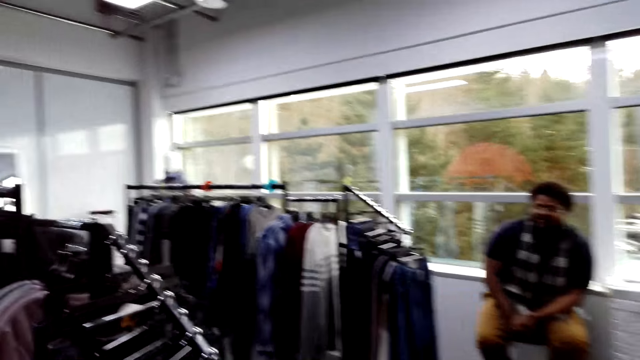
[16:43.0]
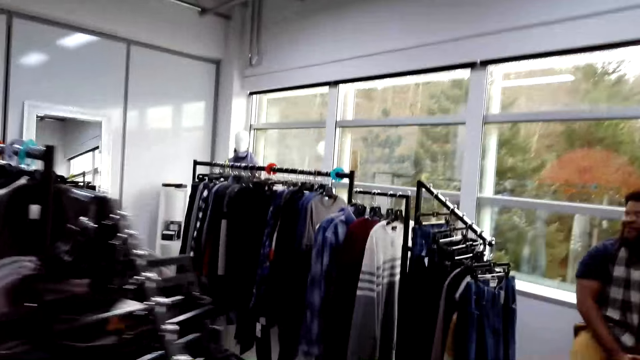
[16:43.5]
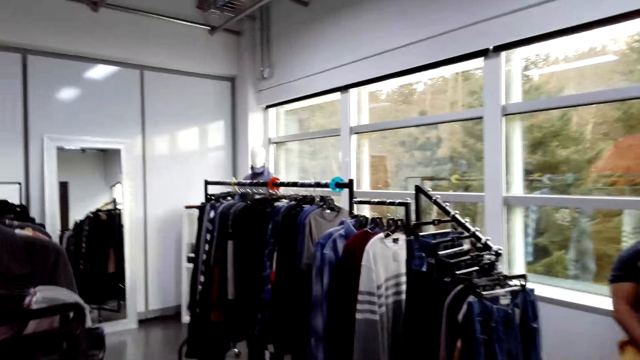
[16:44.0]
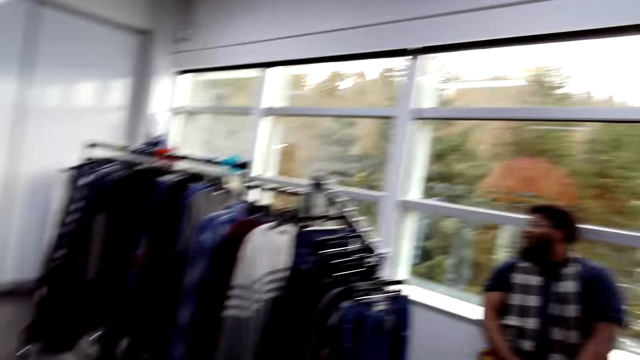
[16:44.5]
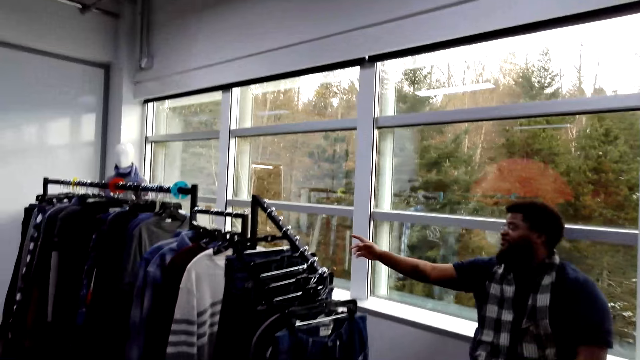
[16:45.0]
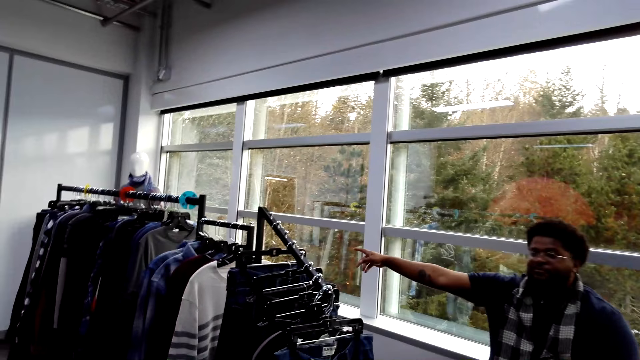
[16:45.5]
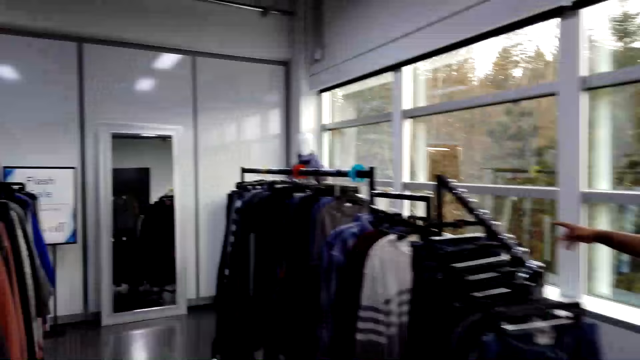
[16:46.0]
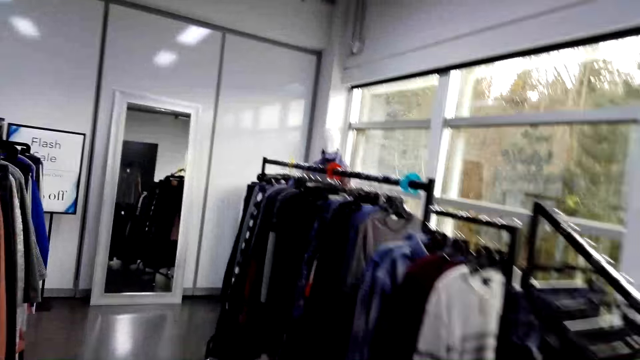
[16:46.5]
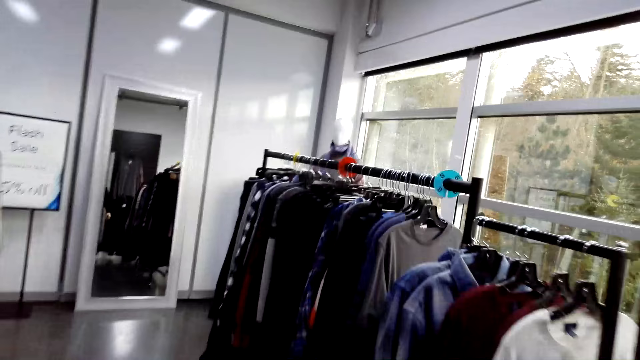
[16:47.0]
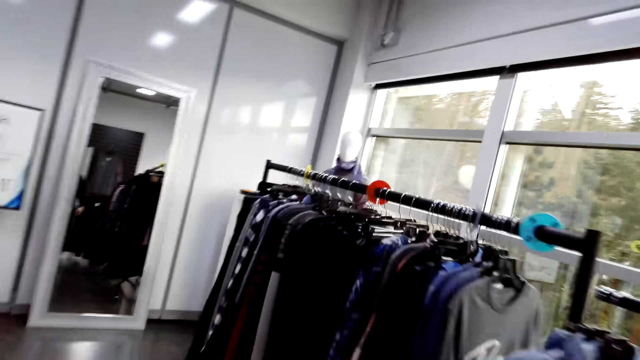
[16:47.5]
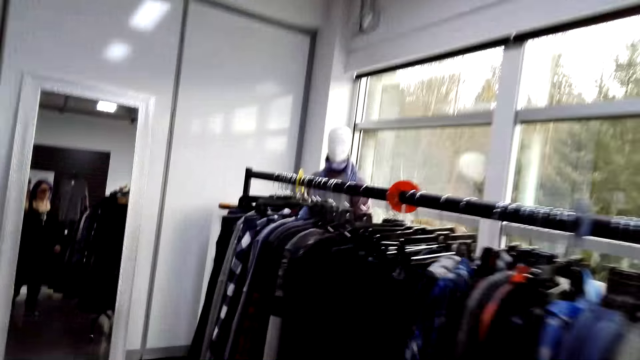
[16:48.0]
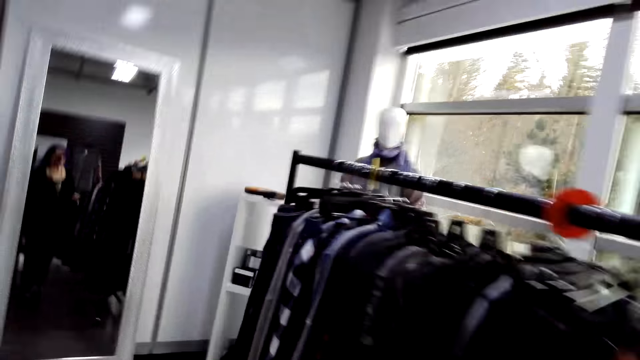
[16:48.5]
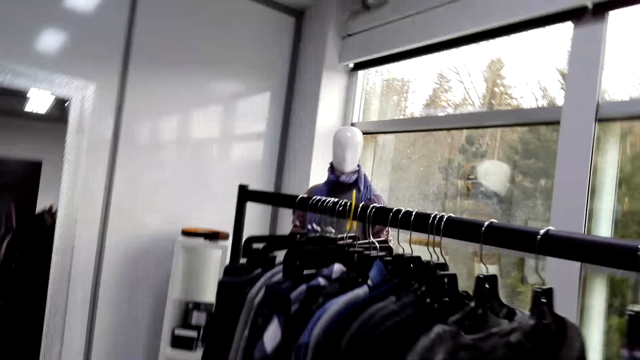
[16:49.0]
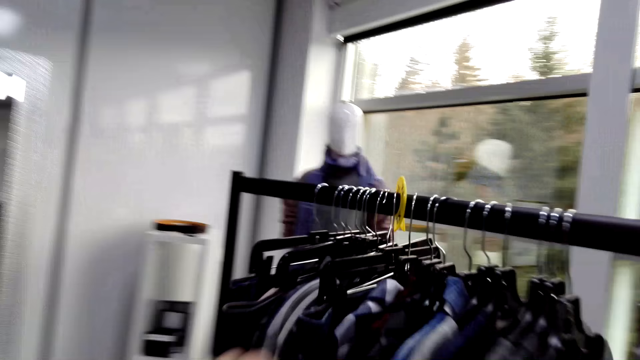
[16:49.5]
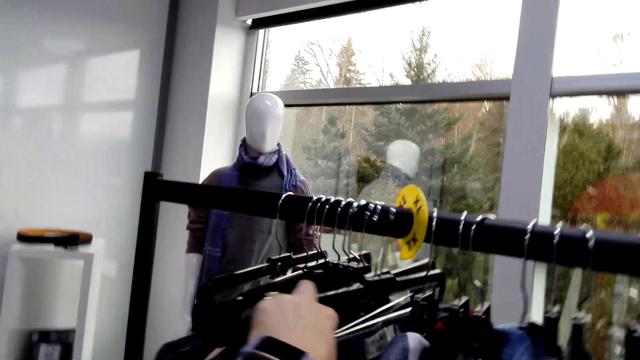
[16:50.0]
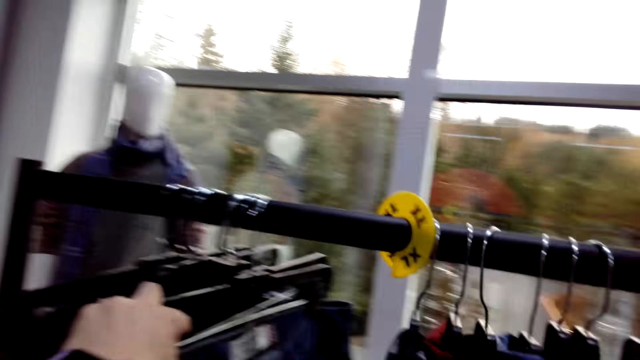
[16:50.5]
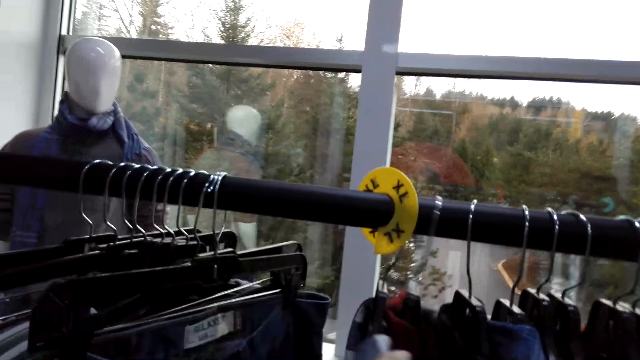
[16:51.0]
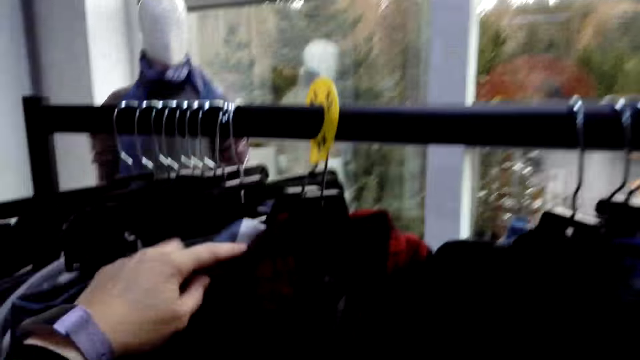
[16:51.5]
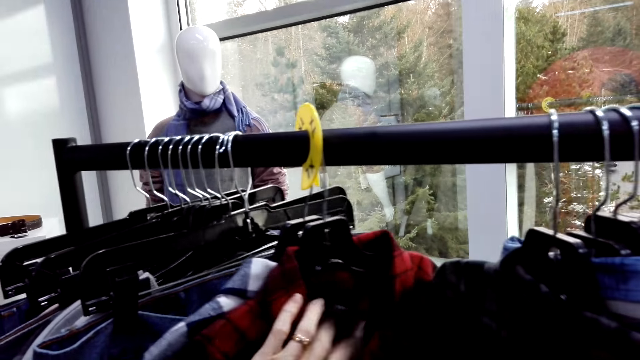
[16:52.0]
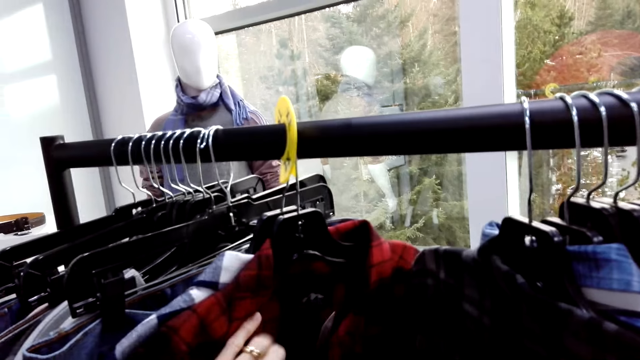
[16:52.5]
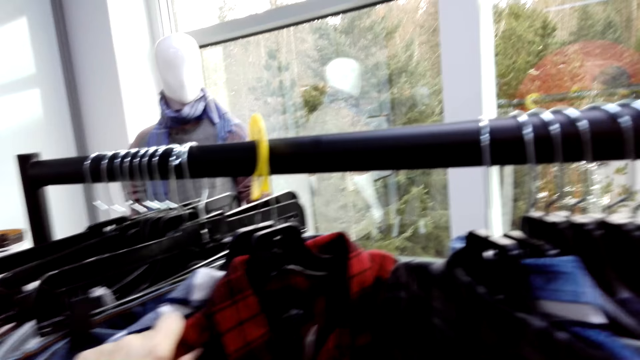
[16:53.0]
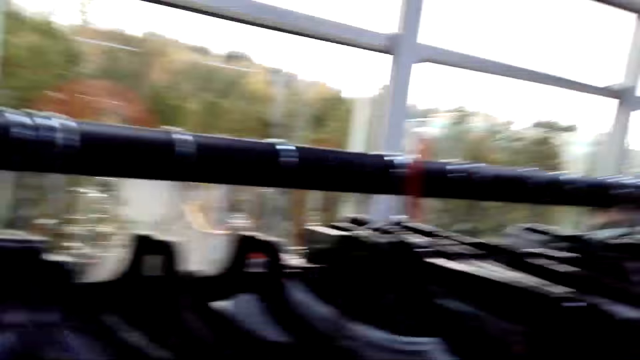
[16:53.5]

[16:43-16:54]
A cashier lifts their right hand. The camera wearer walks around the store. They touch a cloth. They hold clothes. They hold a shirt.

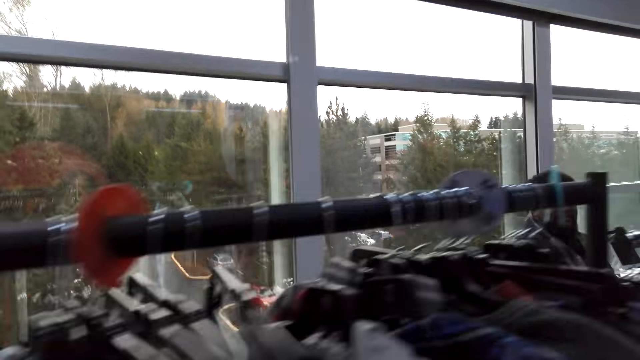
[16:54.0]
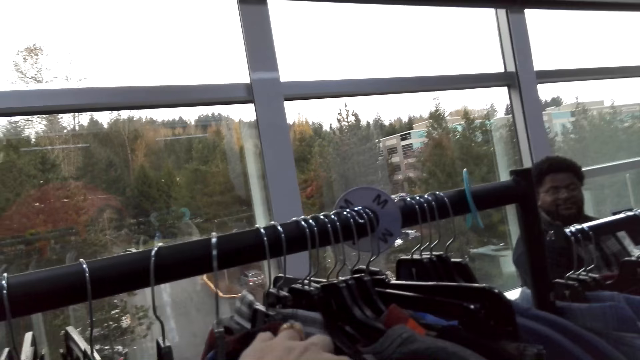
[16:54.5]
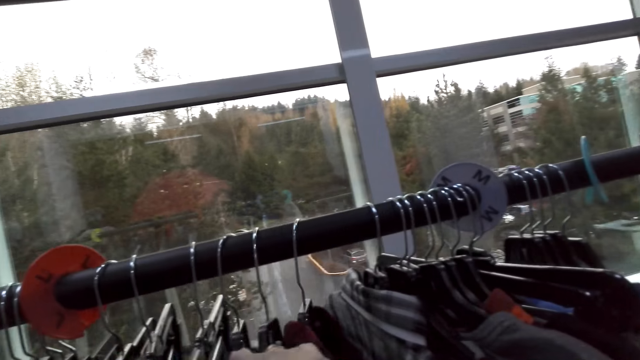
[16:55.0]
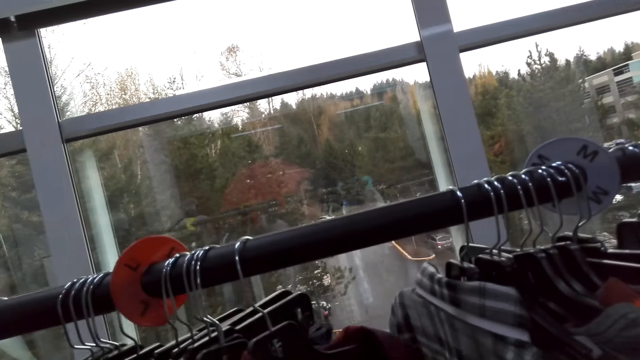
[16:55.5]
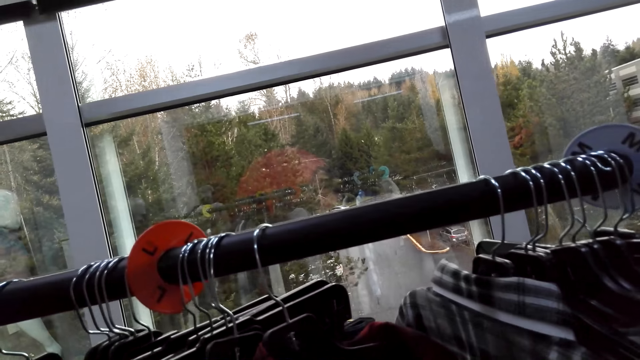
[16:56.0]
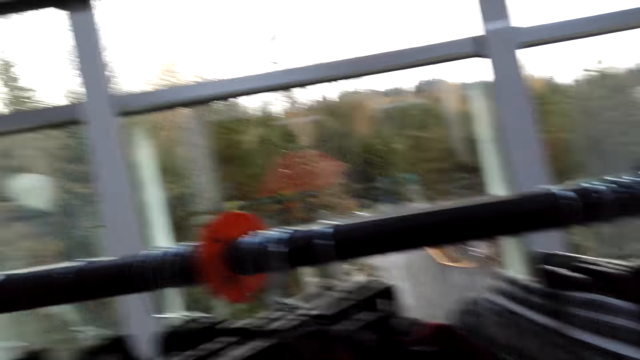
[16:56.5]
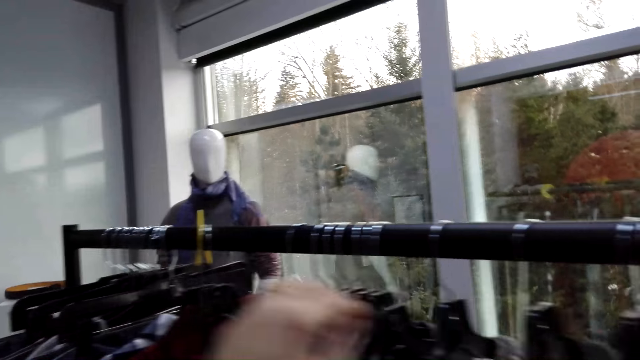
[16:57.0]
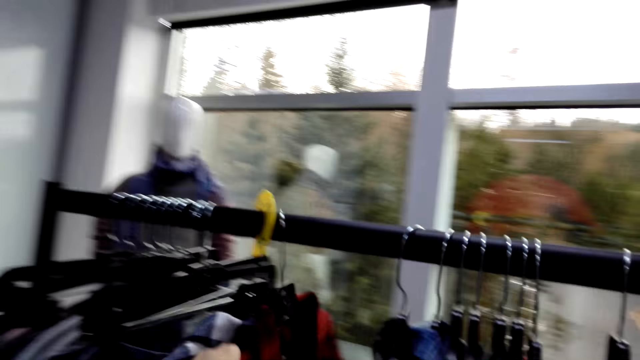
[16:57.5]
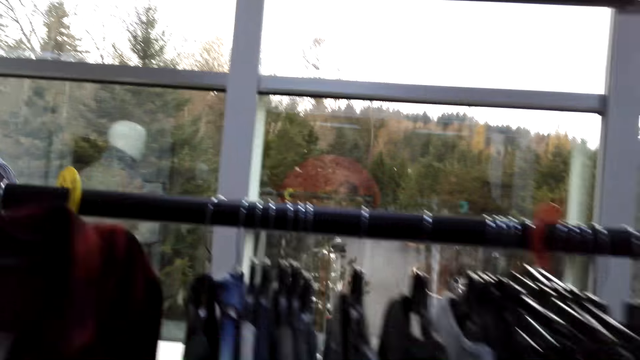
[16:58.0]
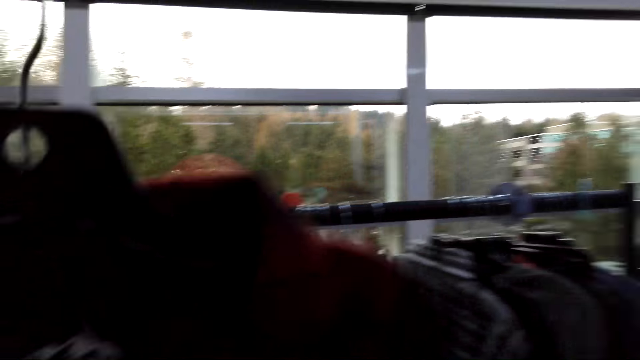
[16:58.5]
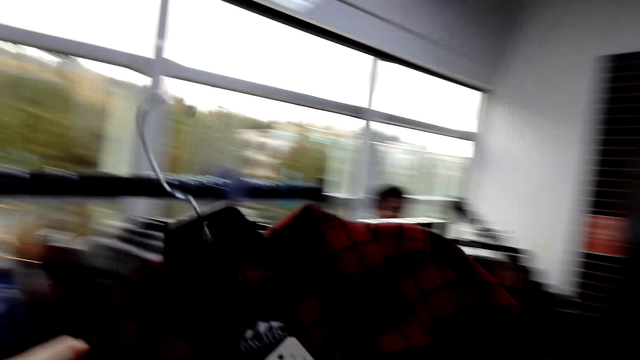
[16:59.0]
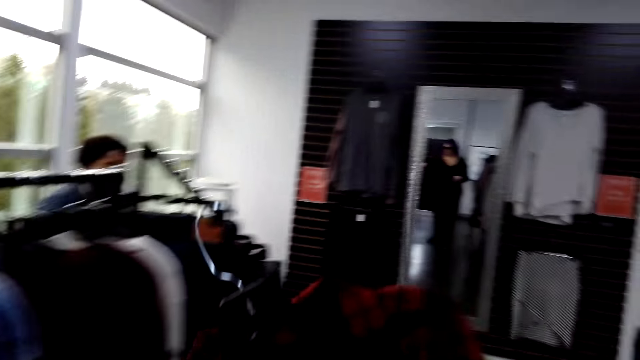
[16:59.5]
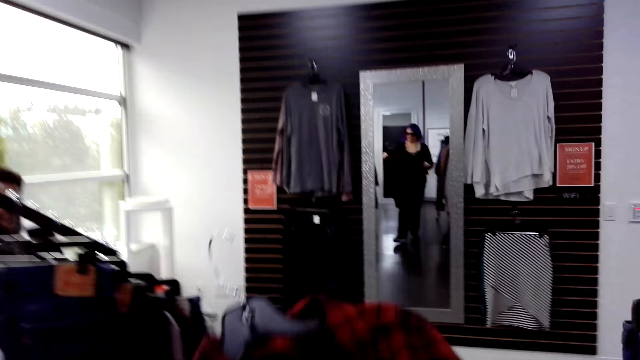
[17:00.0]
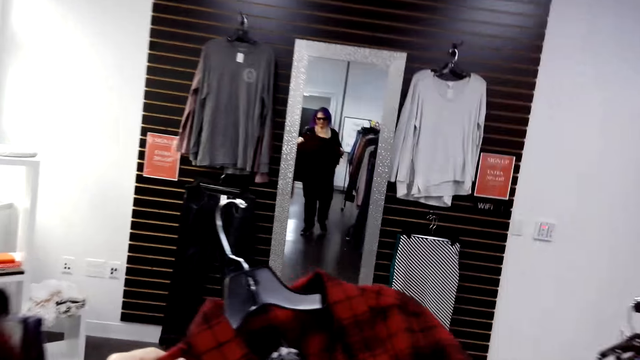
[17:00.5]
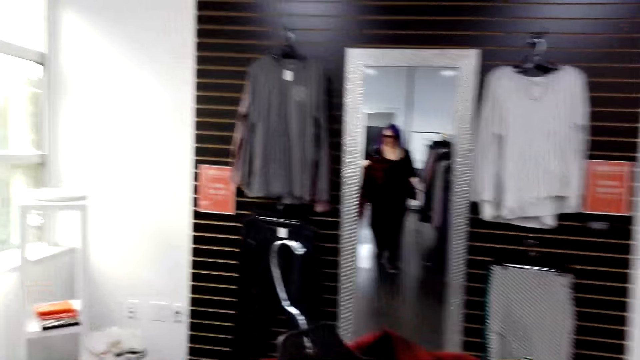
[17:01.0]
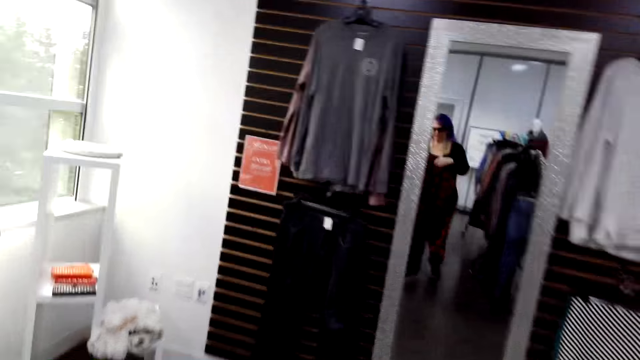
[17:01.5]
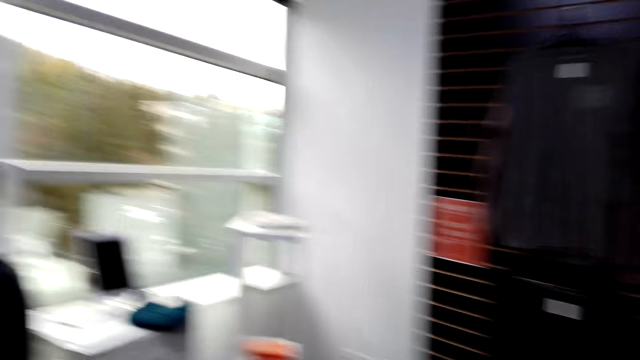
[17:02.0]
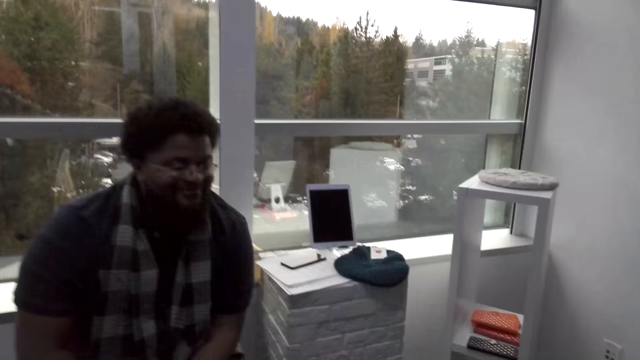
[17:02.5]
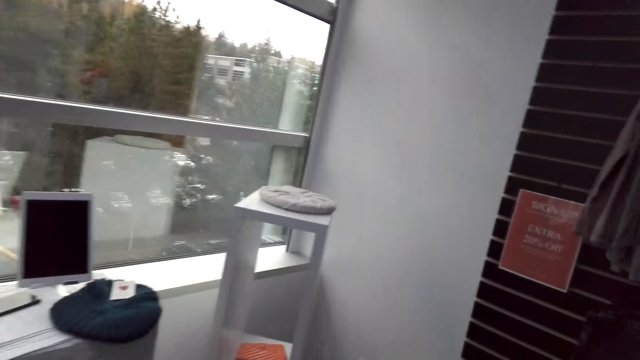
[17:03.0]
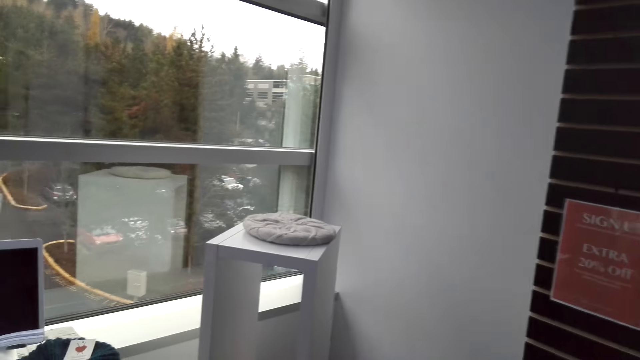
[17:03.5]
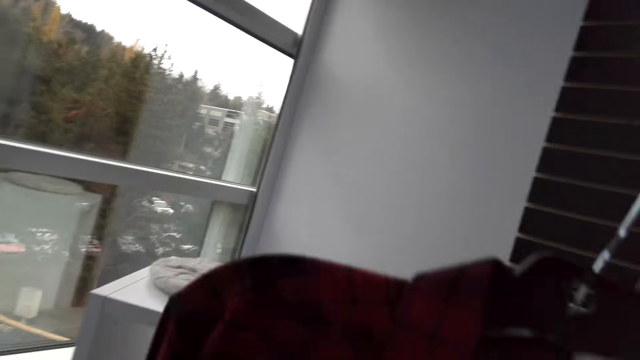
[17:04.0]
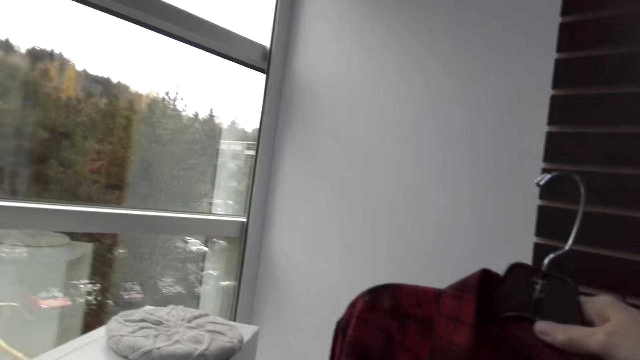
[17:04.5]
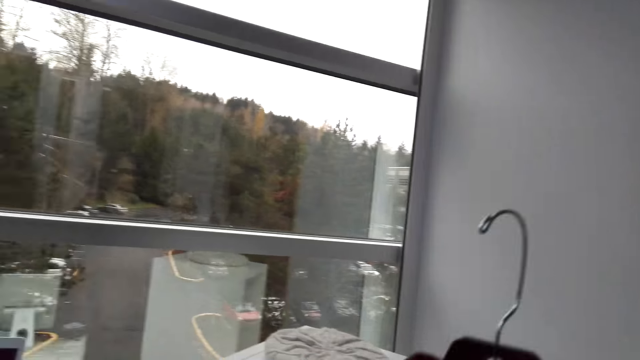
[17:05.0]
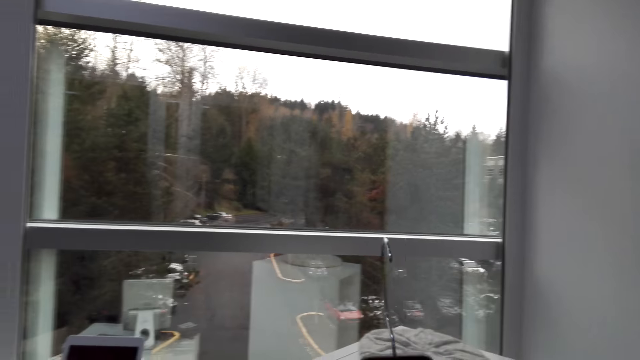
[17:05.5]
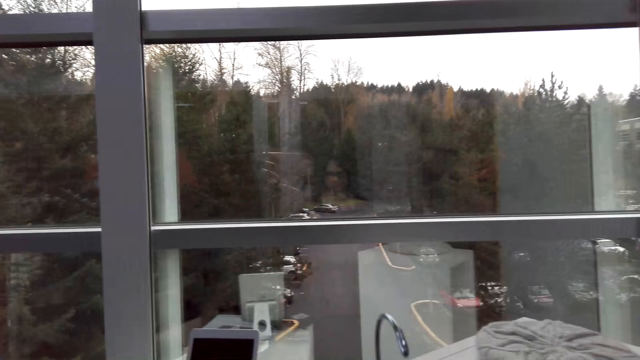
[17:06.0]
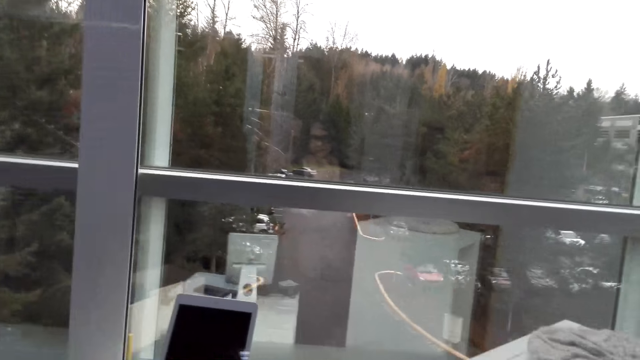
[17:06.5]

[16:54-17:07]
The camera wearer holds clothes. They pick a shirt. They hold a cloth. They walk around the store.
